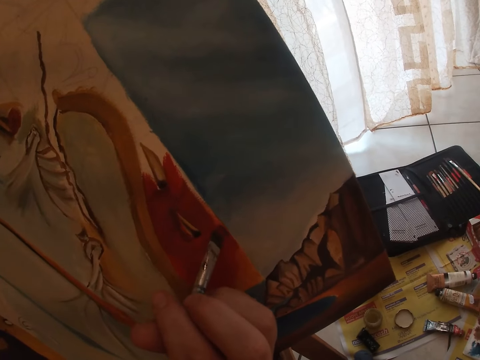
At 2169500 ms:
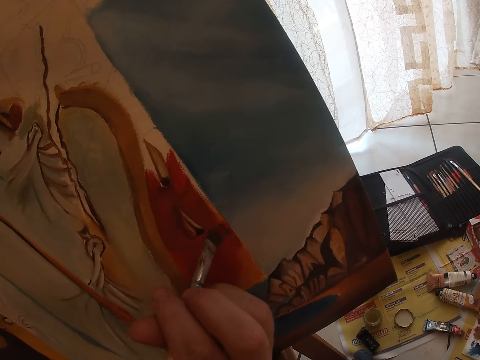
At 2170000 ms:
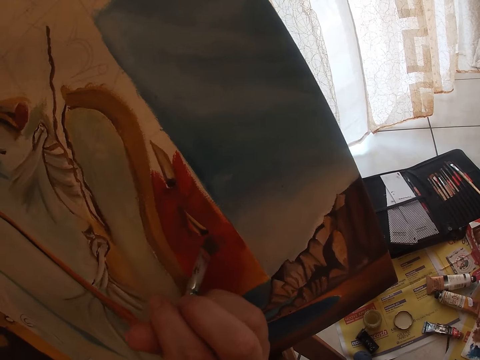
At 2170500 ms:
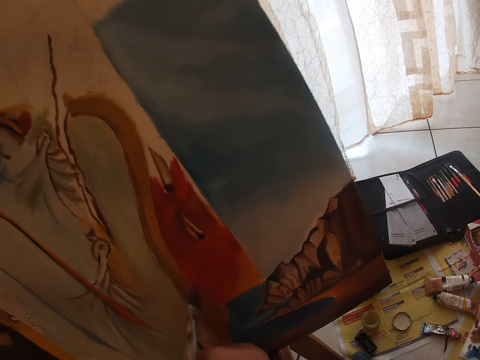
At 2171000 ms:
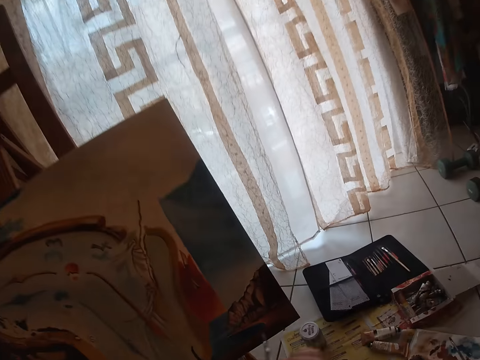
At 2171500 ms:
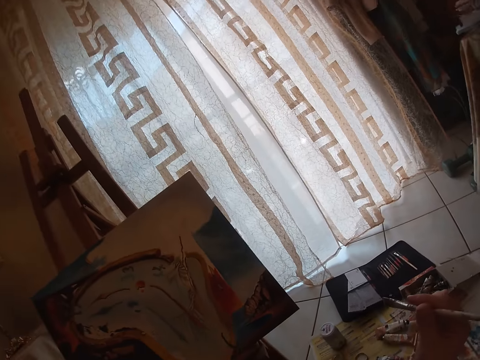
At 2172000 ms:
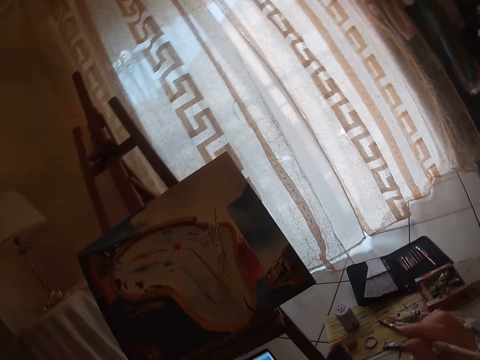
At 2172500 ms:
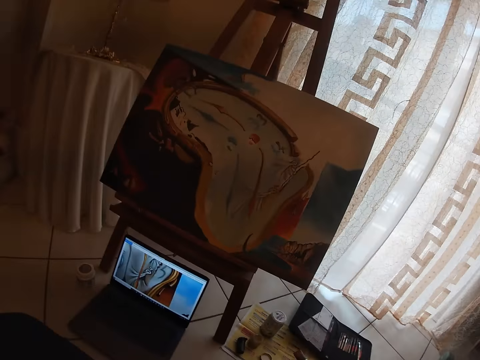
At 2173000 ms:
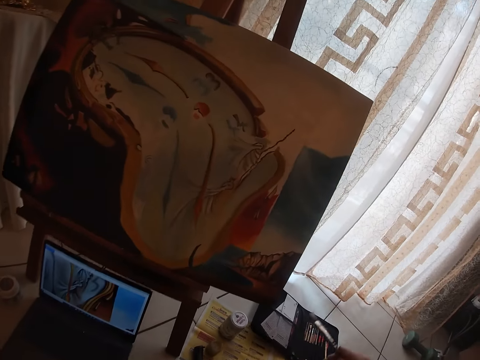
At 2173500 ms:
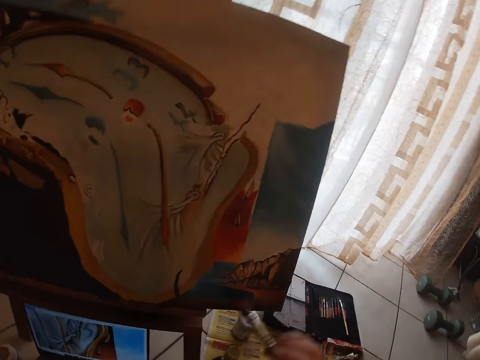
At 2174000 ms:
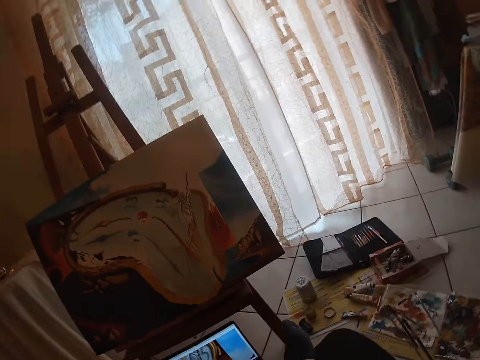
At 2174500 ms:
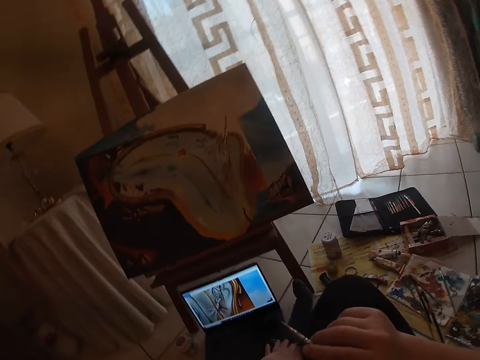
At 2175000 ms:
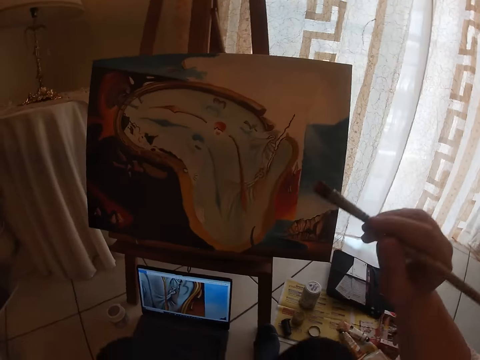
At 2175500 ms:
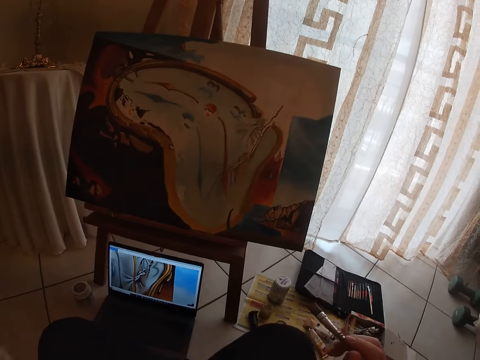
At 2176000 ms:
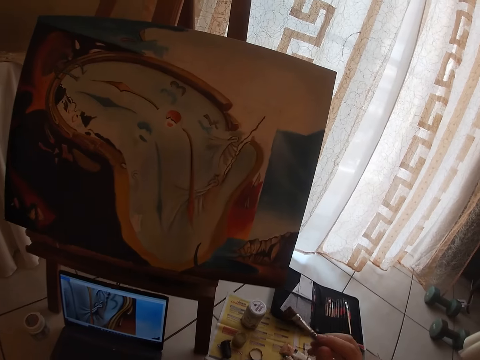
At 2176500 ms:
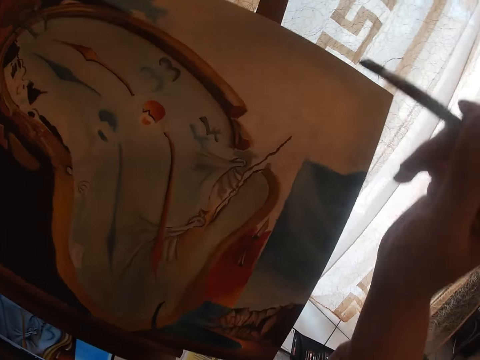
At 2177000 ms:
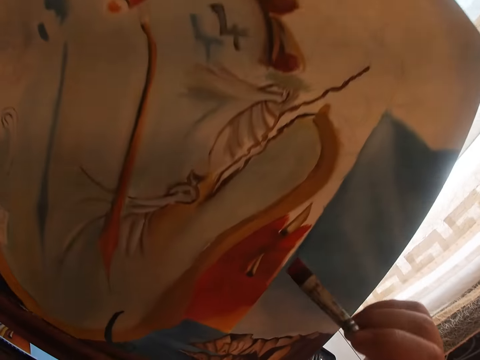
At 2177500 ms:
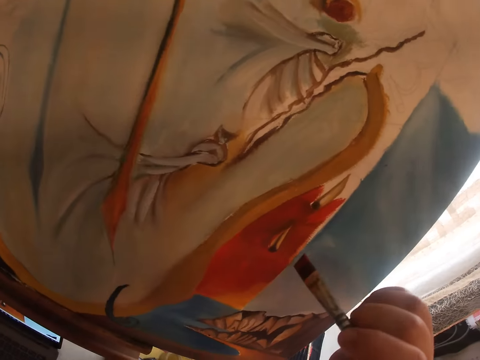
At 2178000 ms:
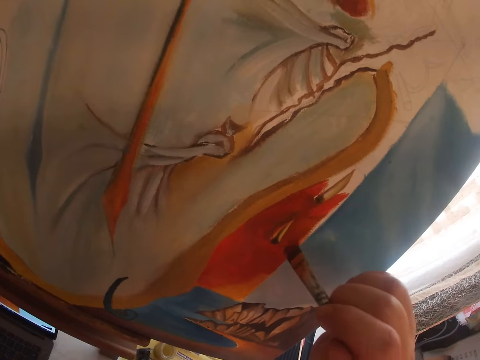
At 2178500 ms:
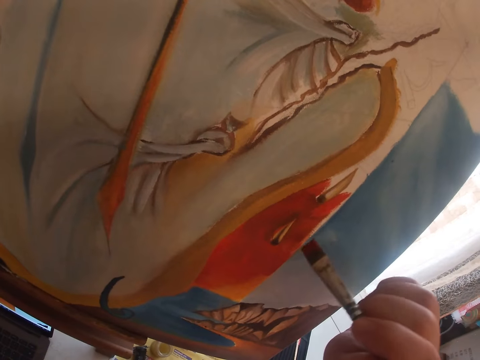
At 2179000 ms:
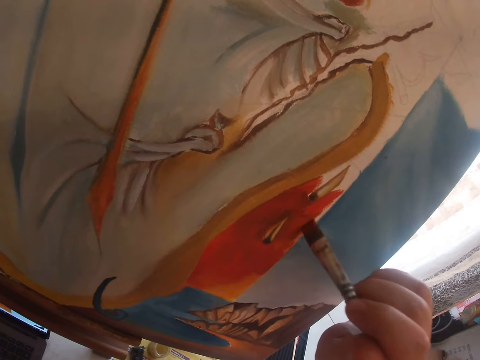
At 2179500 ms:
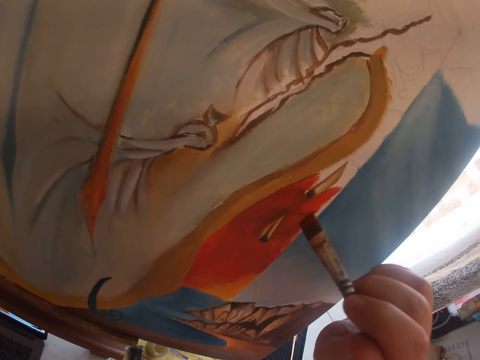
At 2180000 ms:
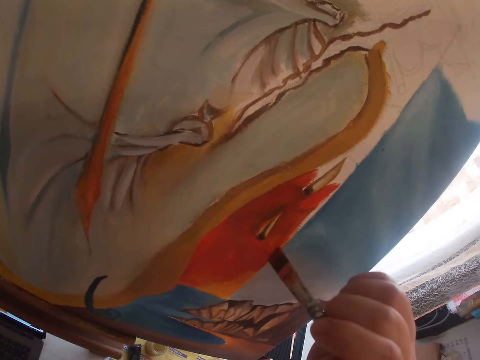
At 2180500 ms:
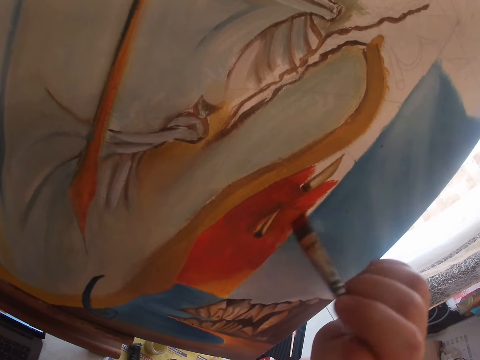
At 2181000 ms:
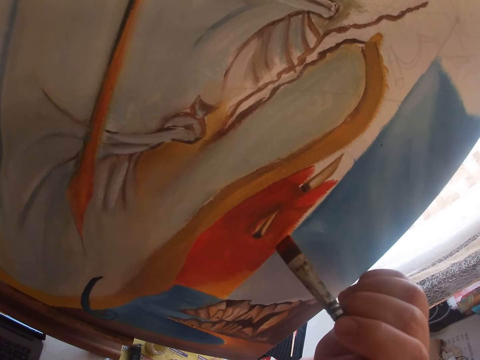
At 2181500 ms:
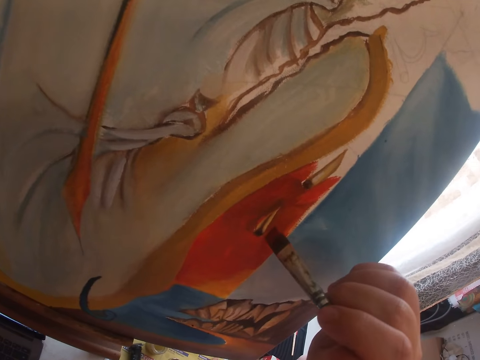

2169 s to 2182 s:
The camera wearer stops painting. They paint a picture on a canvas.

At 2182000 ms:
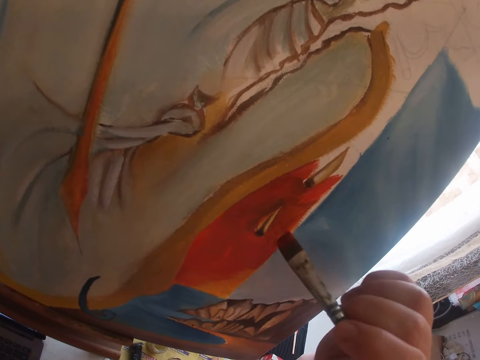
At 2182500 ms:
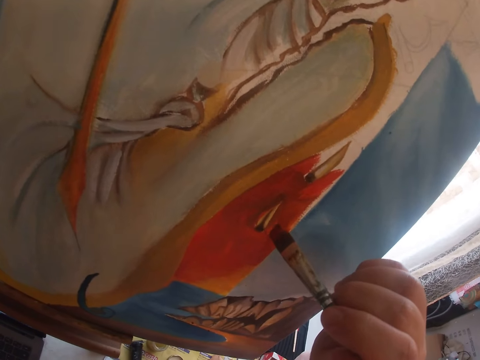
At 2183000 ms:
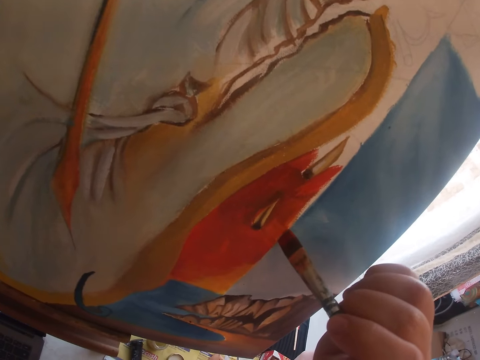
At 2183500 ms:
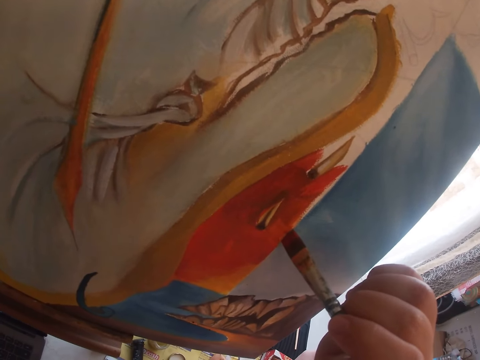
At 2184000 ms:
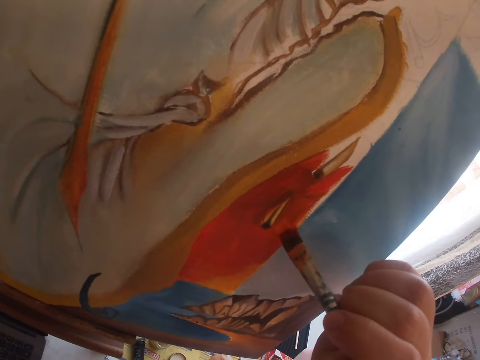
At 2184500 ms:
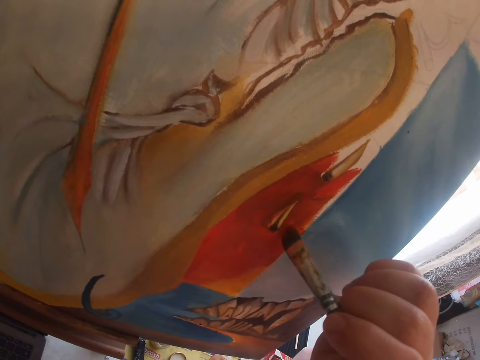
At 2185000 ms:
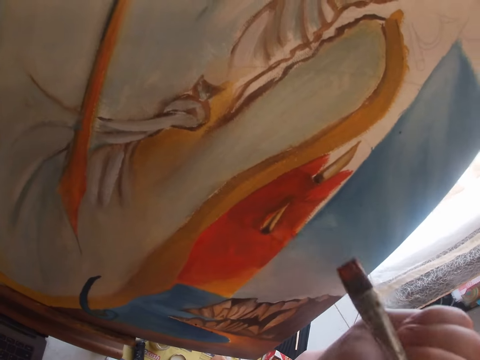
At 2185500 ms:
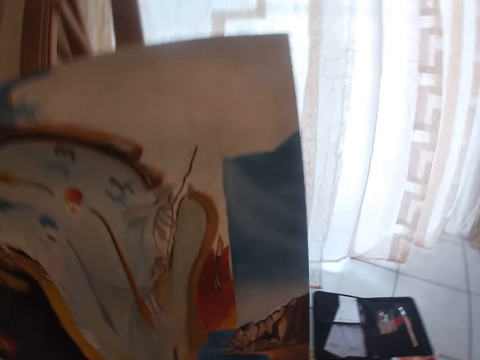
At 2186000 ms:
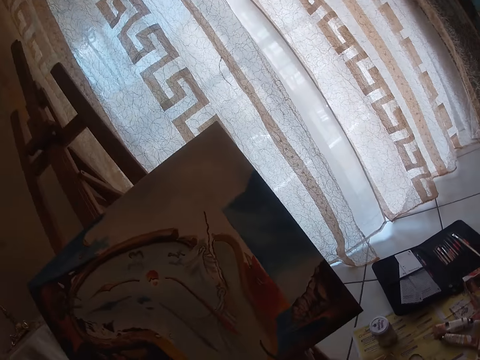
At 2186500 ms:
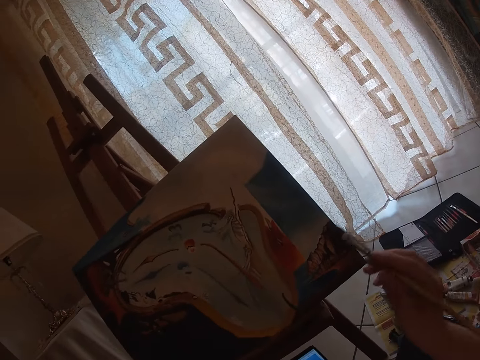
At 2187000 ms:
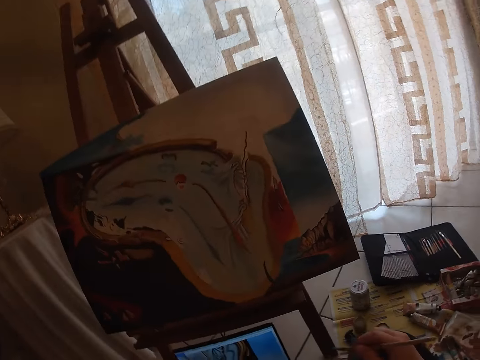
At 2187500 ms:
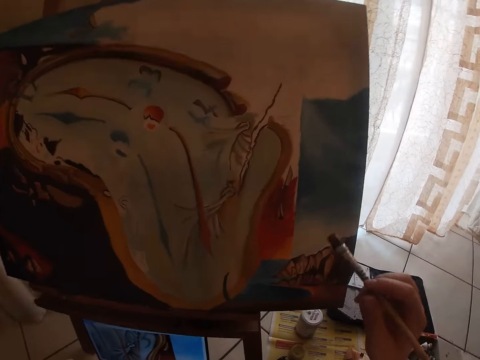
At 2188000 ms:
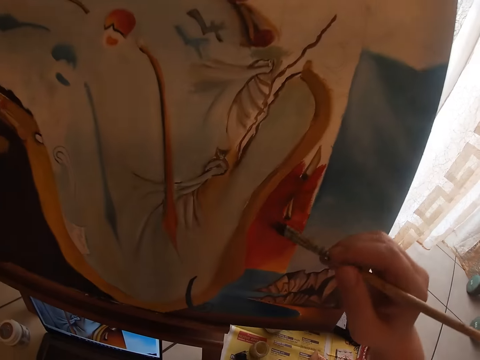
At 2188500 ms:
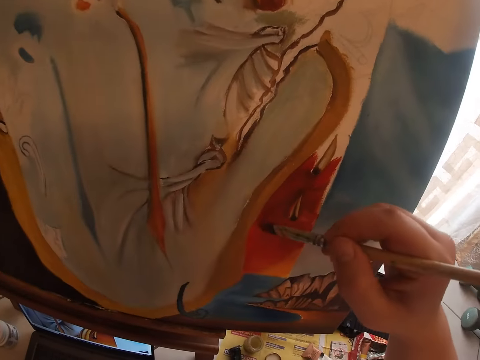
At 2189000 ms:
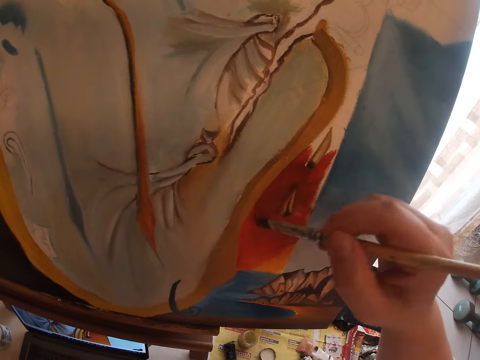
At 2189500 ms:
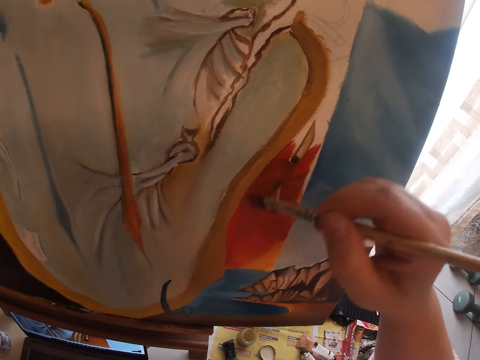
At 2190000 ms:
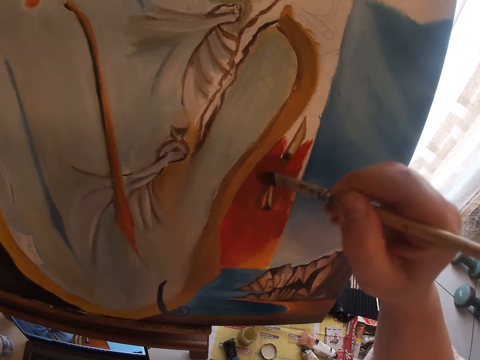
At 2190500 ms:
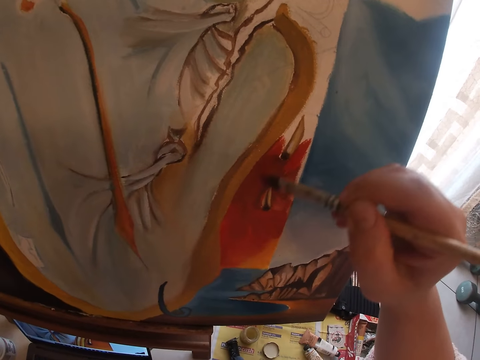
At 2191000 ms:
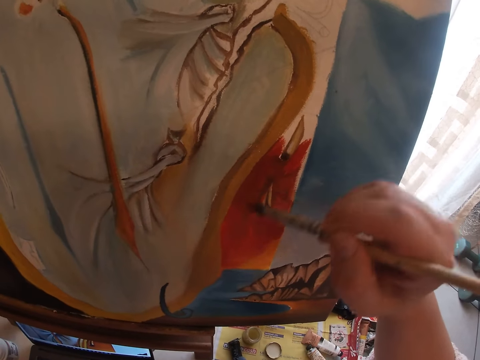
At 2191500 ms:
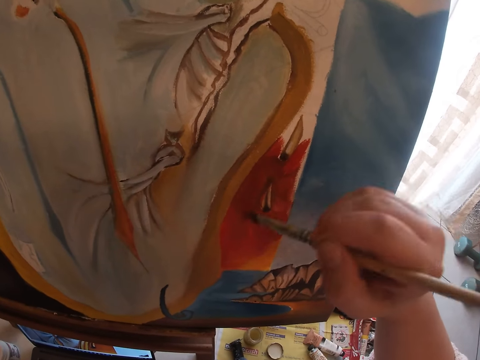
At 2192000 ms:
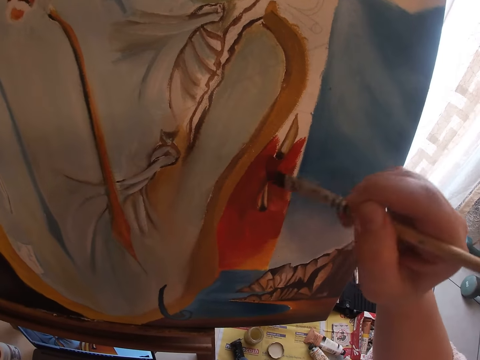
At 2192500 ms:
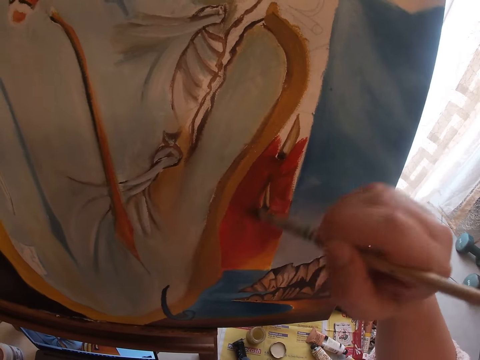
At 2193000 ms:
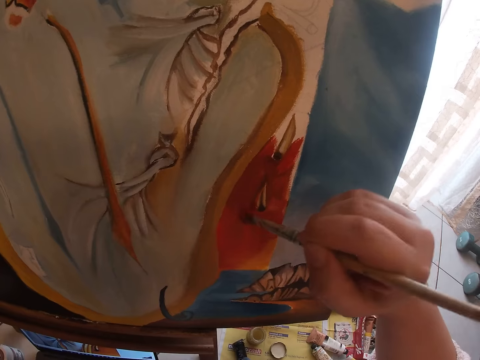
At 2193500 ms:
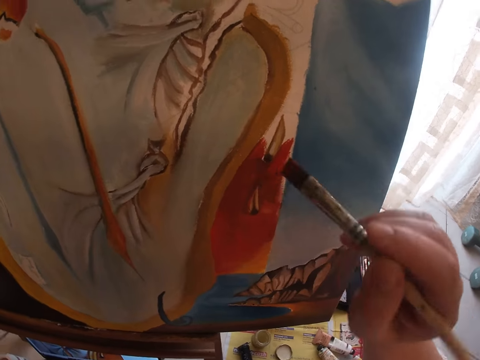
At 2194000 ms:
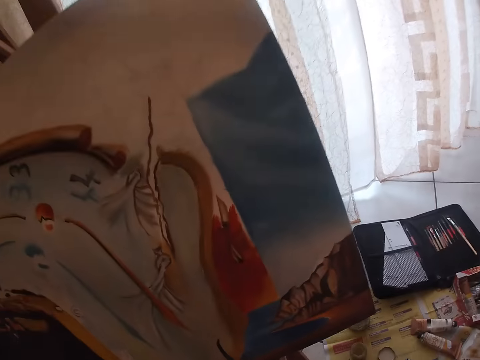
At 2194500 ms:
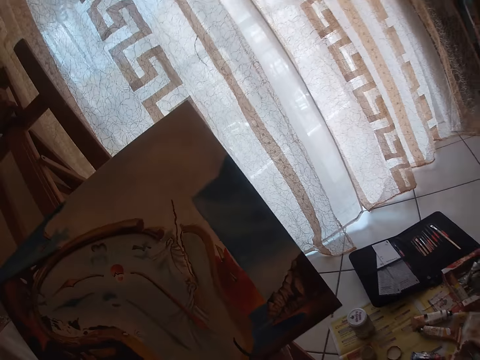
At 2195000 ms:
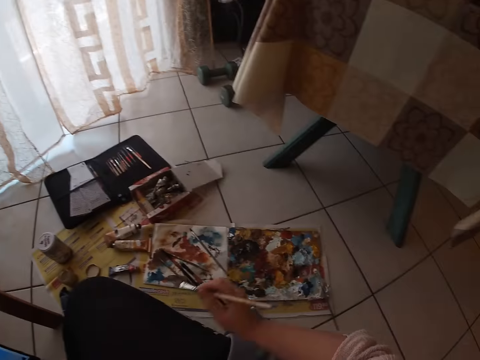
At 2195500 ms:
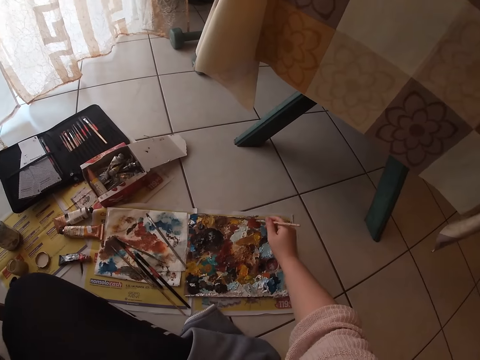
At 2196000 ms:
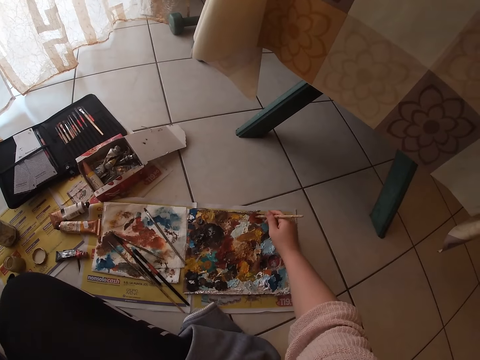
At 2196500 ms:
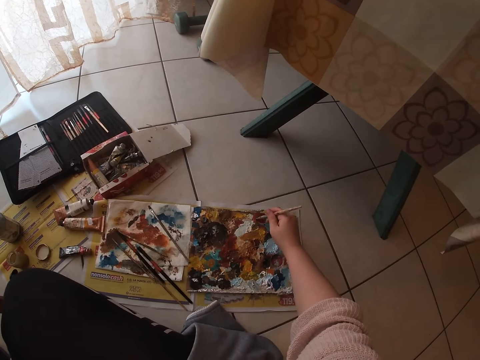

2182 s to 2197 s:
The camera wearer stops painting a picture and turns around. They paint the picture on a canvas. They stop painting the picture and turn around. They dab paint on the palettes with the sable brush.
